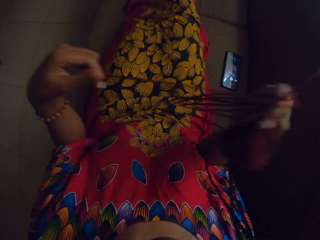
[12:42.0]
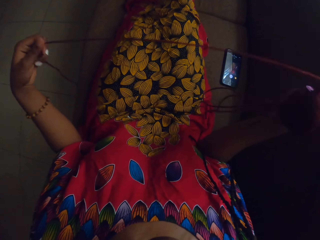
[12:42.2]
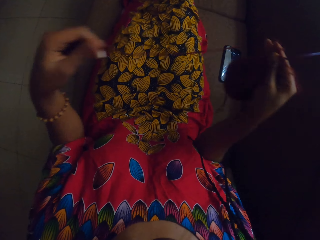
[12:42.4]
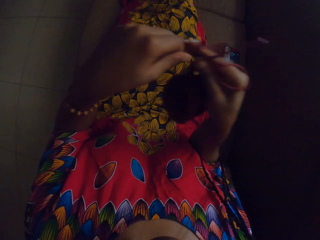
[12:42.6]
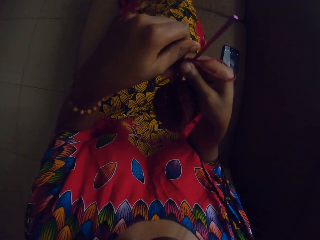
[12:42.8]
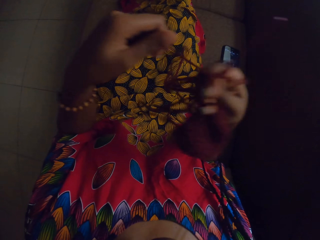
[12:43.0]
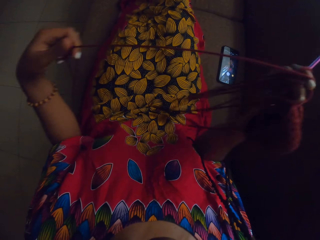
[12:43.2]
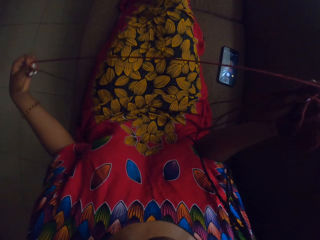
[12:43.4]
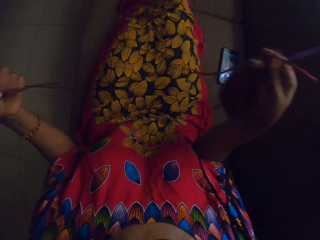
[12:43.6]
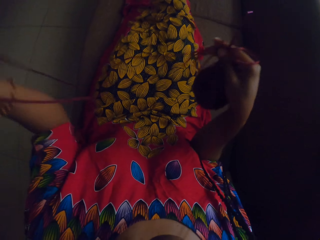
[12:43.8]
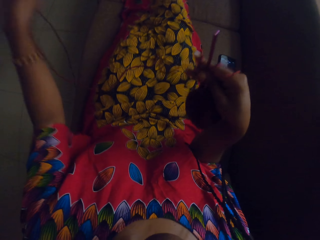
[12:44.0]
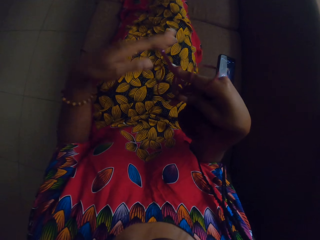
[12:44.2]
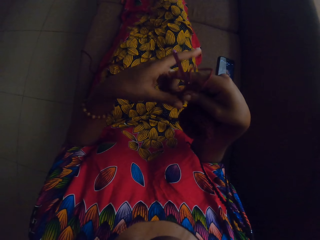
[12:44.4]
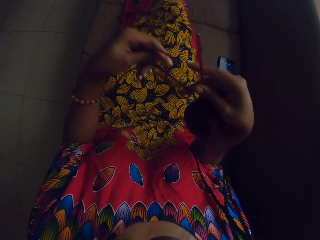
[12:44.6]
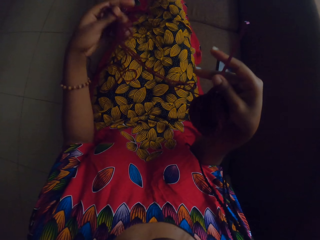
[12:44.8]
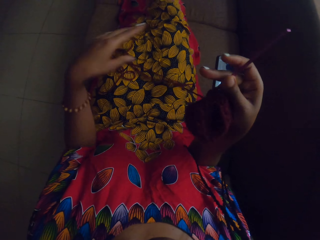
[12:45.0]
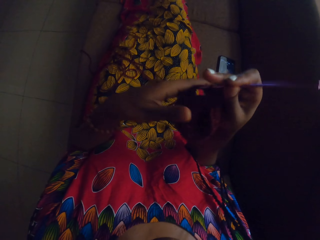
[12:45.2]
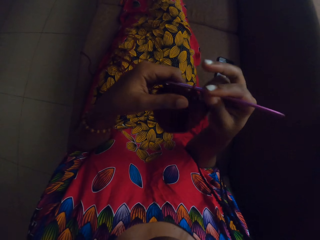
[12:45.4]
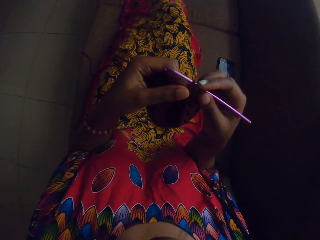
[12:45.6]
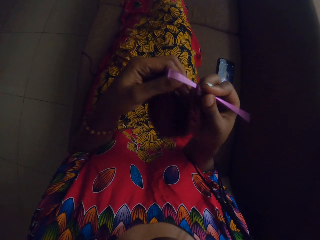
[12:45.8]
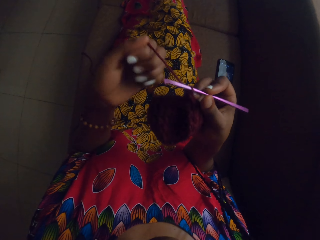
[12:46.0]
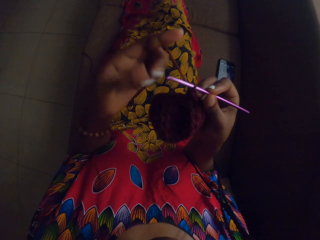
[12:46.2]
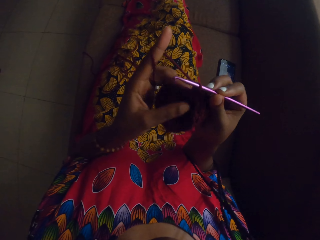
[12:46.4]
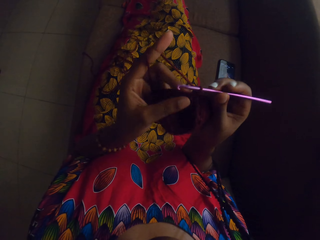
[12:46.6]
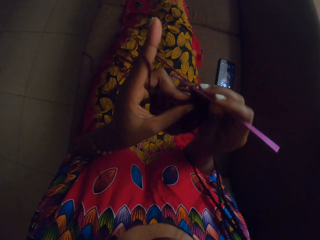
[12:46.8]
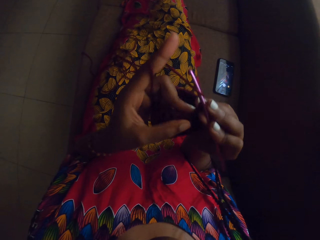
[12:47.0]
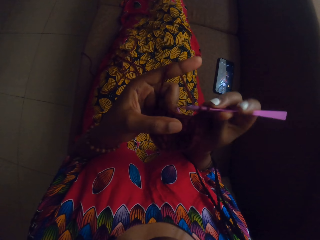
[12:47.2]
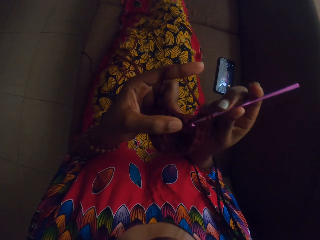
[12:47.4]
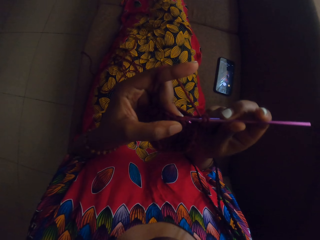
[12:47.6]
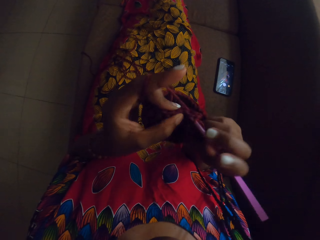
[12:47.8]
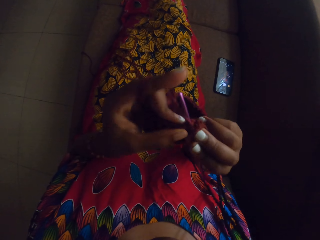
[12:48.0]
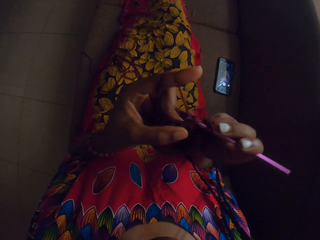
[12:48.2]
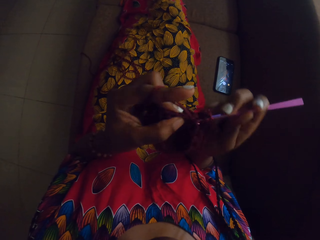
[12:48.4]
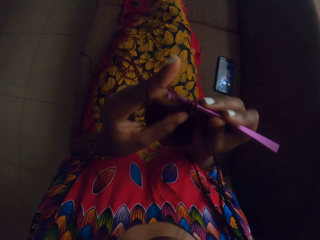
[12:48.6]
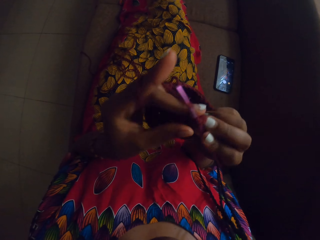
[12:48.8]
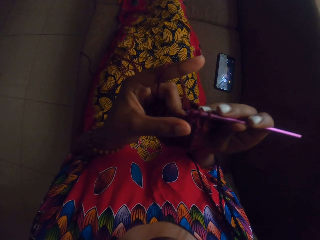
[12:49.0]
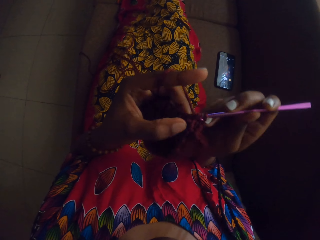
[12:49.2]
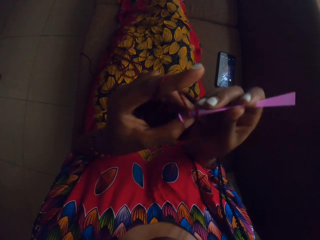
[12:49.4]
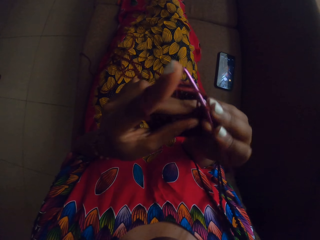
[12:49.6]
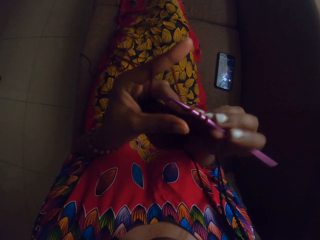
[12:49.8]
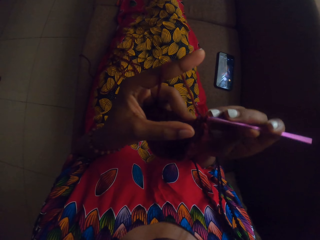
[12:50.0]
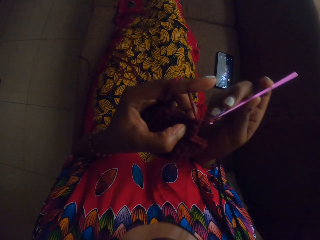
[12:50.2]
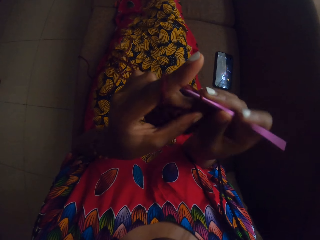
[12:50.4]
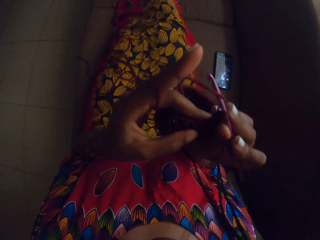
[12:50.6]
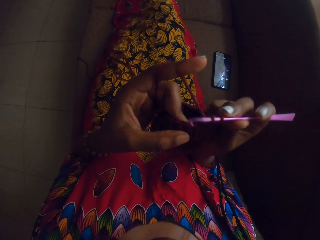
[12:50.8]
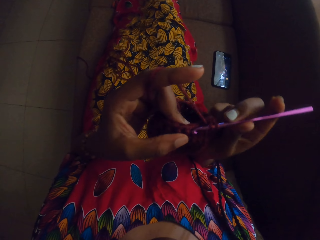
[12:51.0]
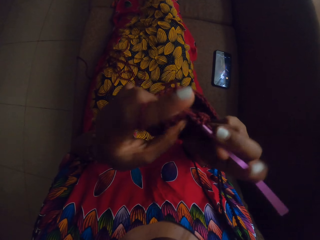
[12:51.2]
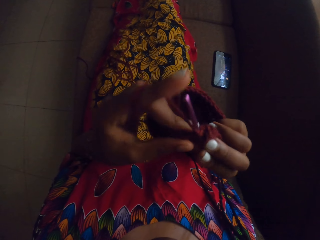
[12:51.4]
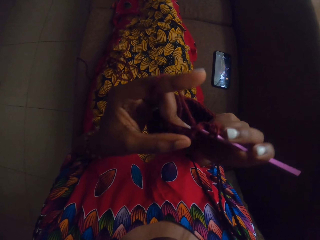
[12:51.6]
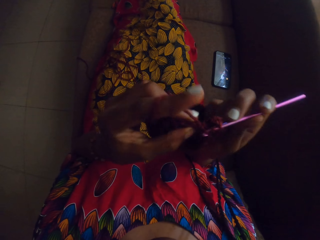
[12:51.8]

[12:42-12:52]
The camera wearer throws the thread. She touches the crochet yarn with her left hand. She crochets the yarn with the crochet hook in her right hand.

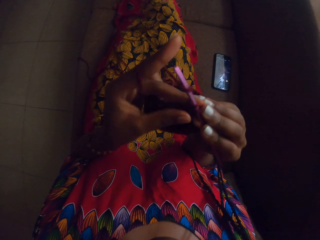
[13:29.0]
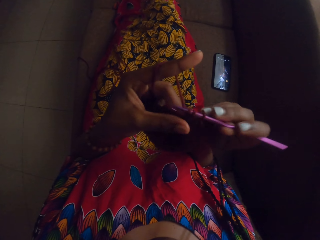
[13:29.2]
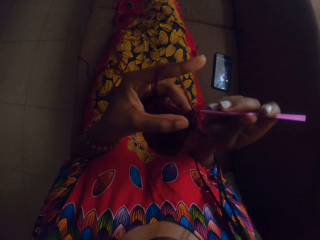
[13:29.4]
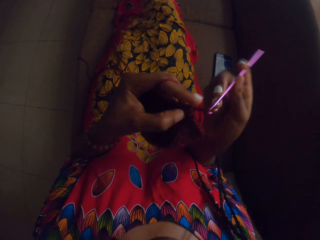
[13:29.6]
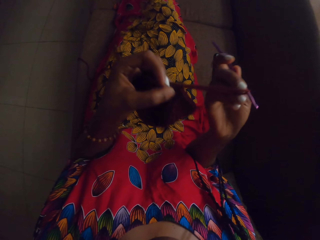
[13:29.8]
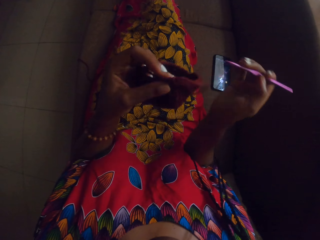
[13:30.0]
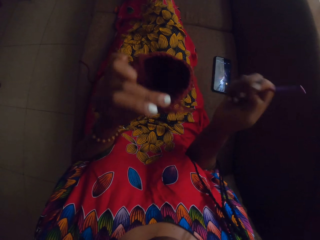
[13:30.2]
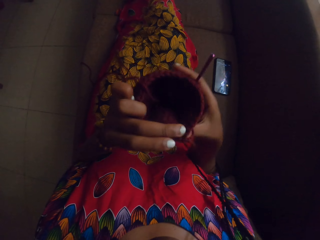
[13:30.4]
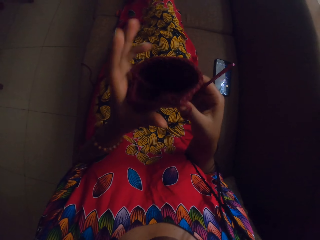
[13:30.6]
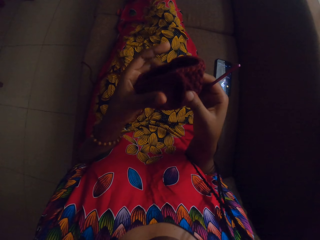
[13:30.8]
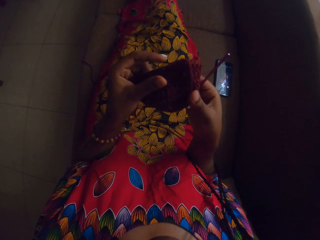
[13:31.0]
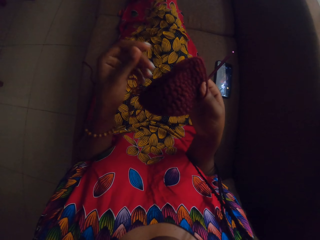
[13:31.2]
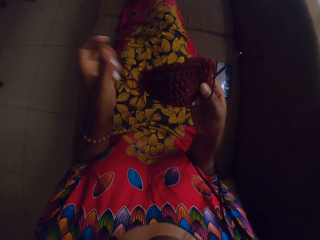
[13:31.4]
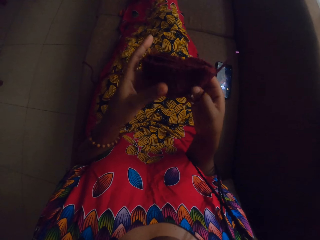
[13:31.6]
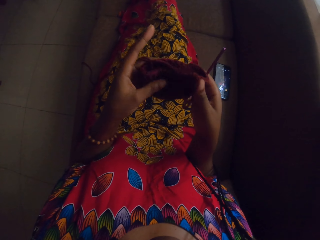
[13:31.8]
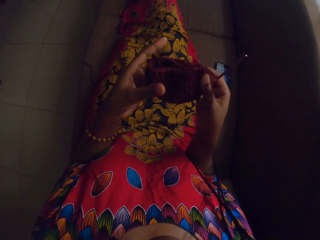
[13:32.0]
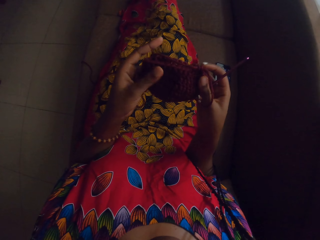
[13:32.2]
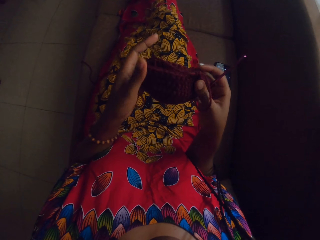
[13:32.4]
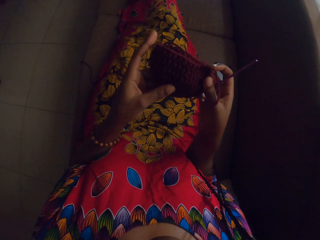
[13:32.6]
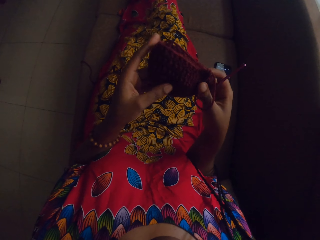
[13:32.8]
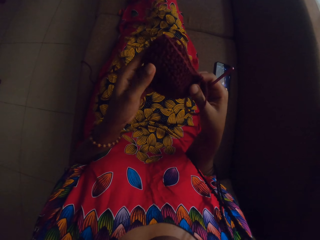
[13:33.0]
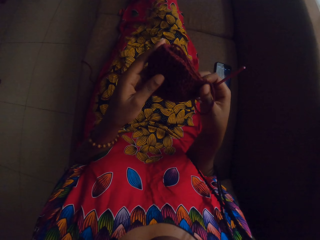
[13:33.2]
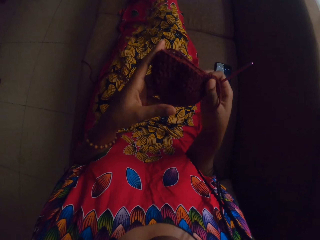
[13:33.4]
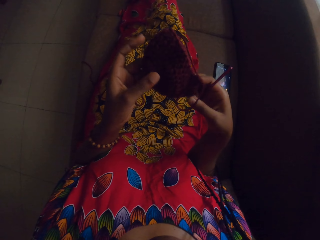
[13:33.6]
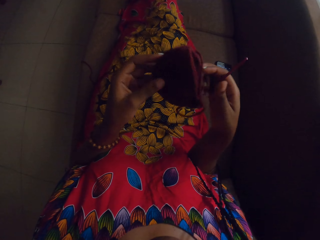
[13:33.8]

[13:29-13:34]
The camera wearer examines the knitting. She flips the crochet yarn with both hands.

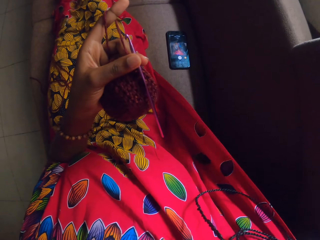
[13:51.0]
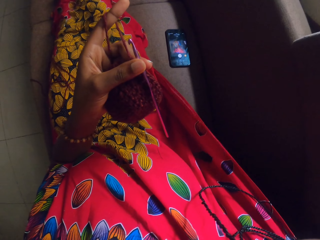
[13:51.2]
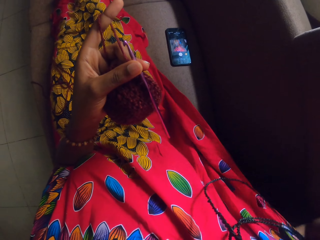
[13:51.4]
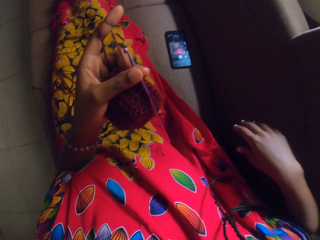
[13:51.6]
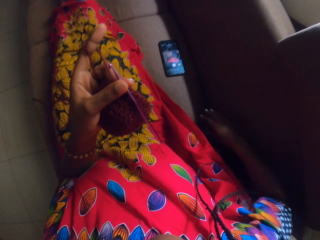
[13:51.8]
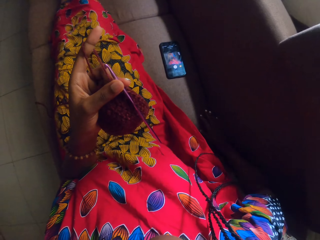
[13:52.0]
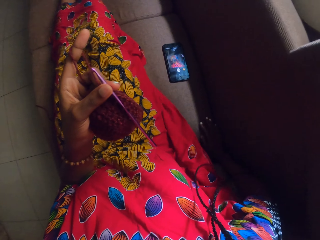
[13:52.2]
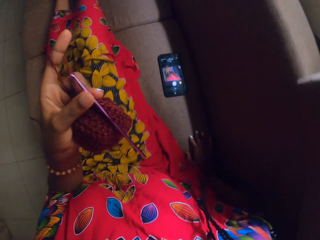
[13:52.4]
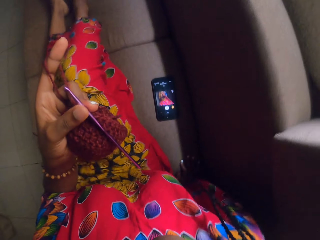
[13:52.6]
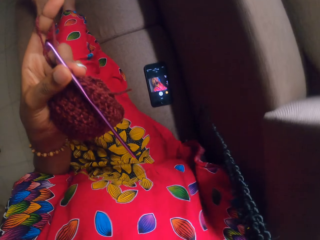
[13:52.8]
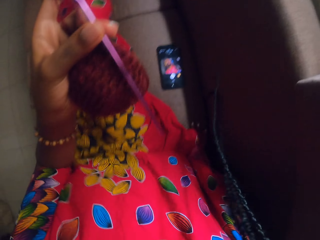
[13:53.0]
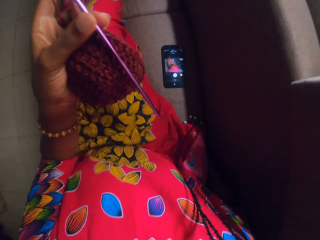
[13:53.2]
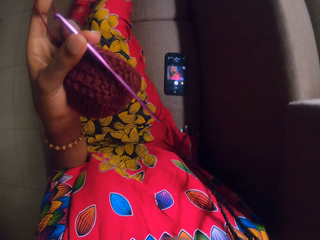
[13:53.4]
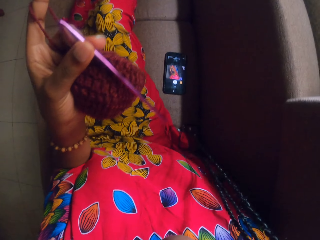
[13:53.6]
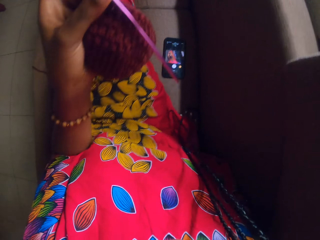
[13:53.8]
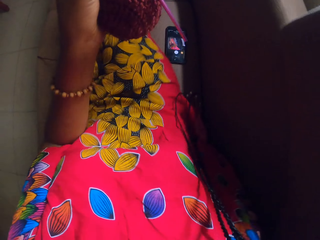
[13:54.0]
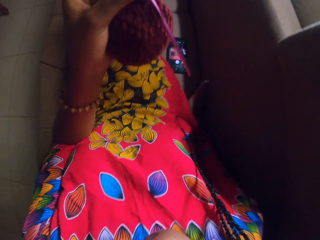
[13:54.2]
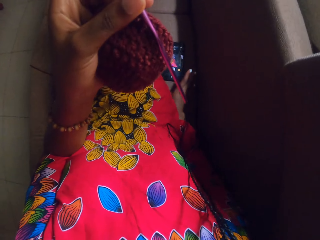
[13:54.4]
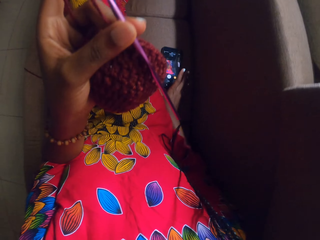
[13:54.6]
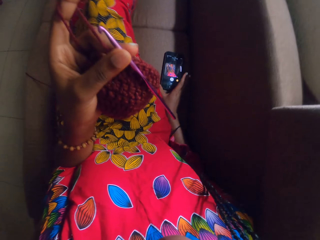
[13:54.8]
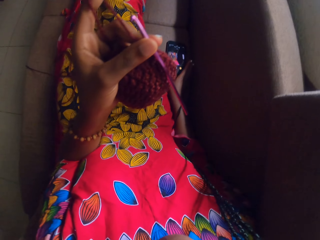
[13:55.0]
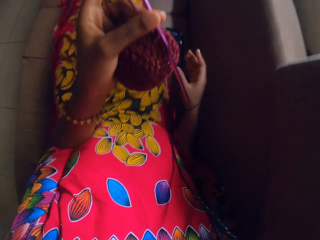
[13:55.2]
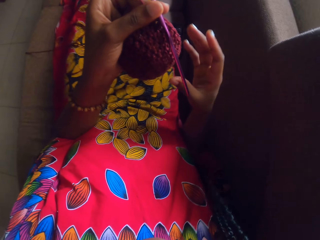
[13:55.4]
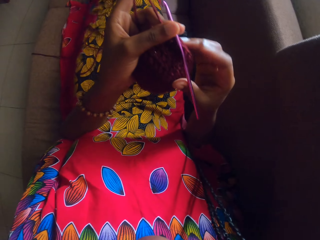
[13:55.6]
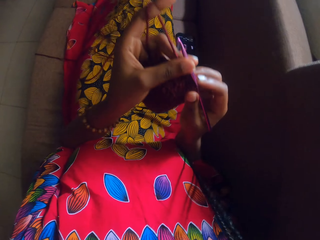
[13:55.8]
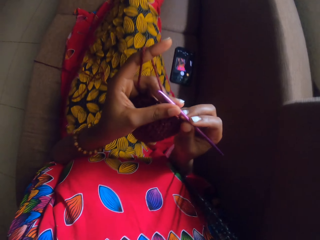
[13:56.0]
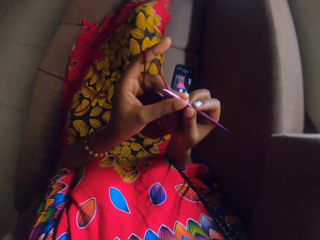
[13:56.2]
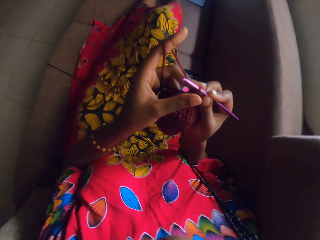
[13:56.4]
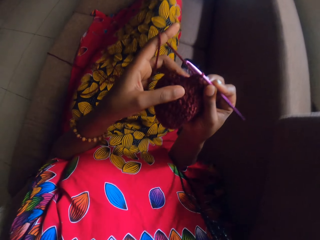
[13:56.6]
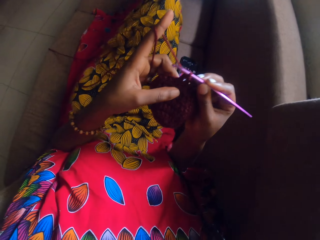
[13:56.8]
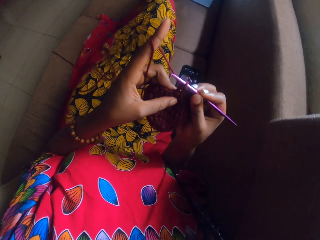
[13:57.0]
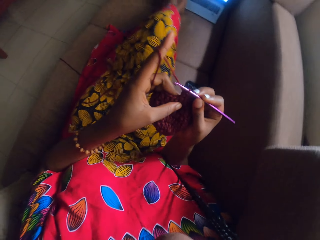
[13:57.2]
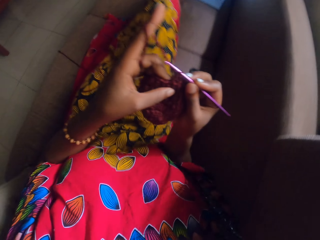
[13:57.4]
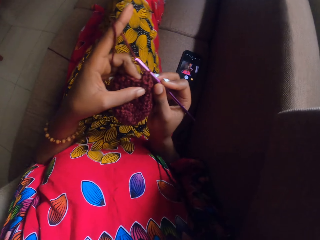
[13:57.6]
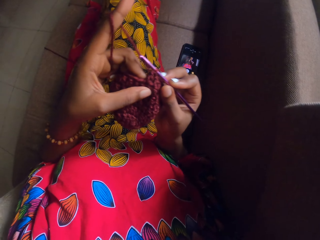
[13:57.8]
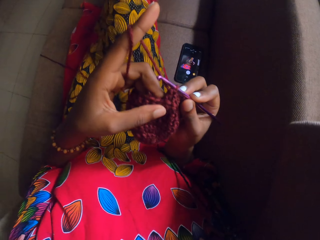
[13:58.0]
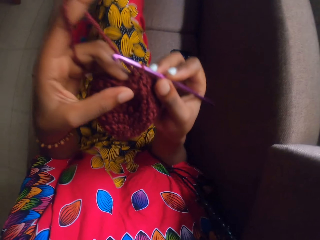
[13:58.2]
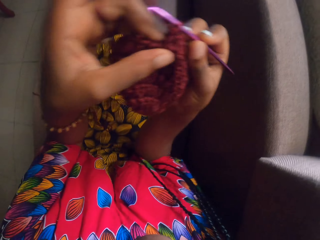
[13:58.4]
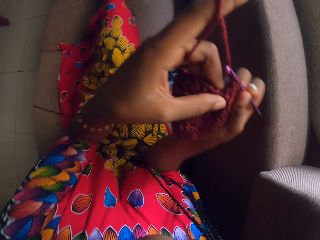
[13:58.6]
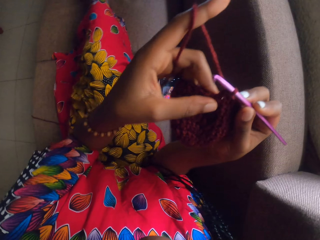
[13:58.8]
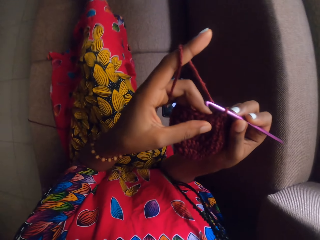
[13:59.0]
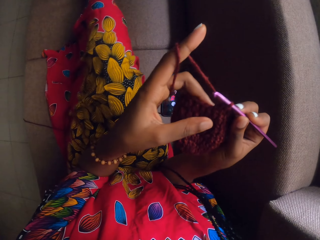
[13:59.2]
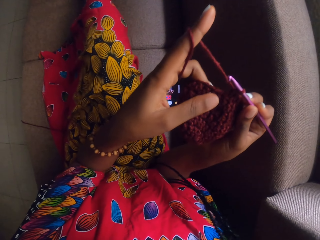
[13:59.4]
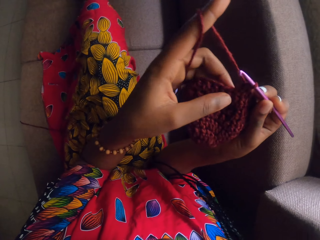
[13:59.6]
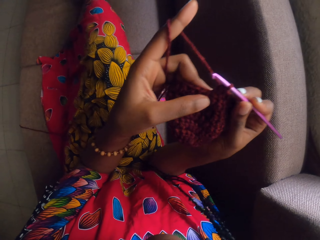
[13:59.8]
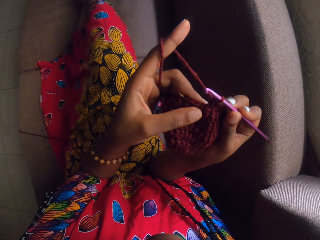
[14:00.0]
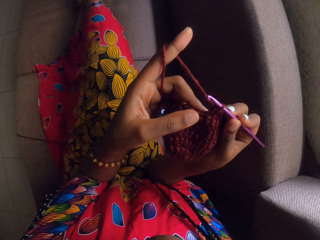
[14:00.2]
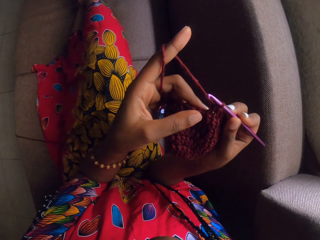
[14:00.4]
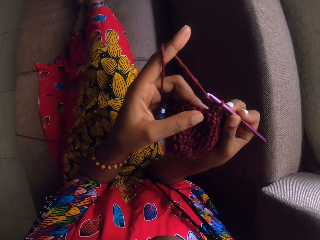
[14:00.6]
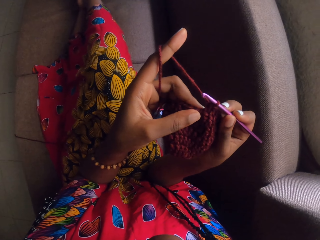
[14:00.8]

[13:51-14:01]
The camera wearer moves towards the light. She adjusts her phone on the sofa with her right hand. She crochets the knitted material from a yarn with a crochet hook in her right hand. She touches the crochet with her right hand. She moves the yarn towards the light.
